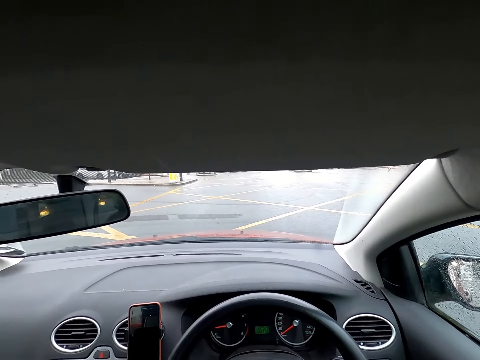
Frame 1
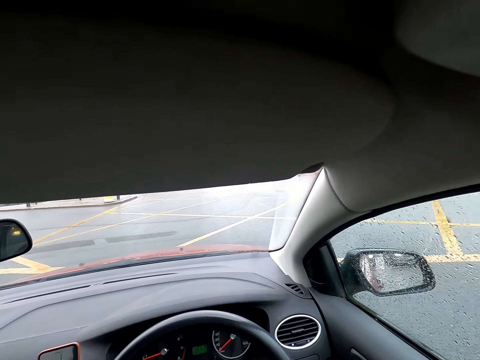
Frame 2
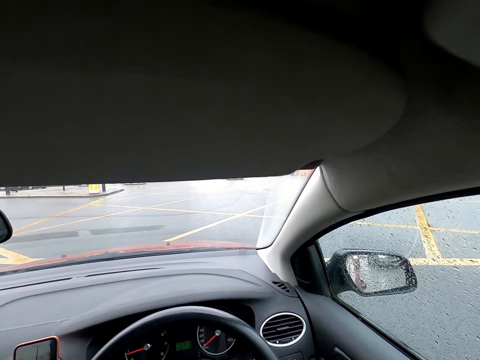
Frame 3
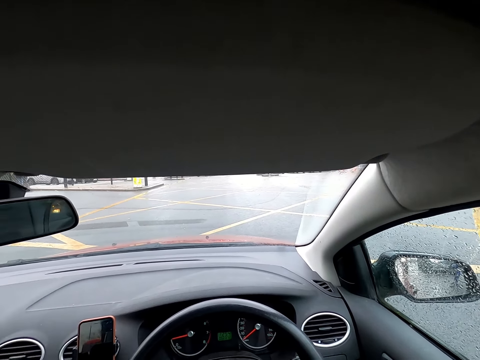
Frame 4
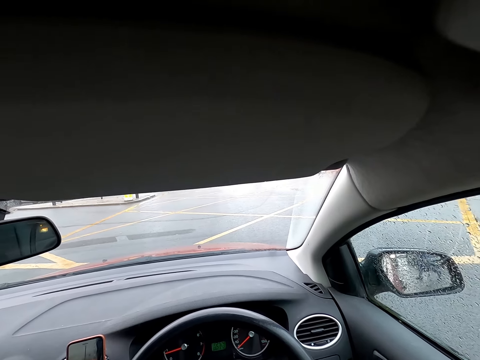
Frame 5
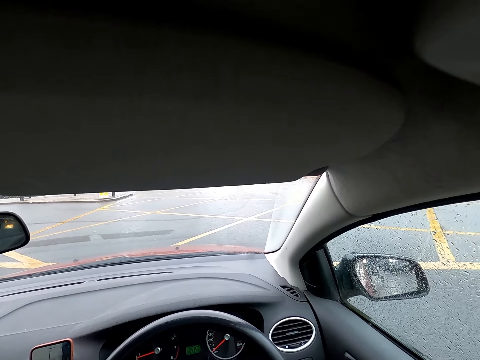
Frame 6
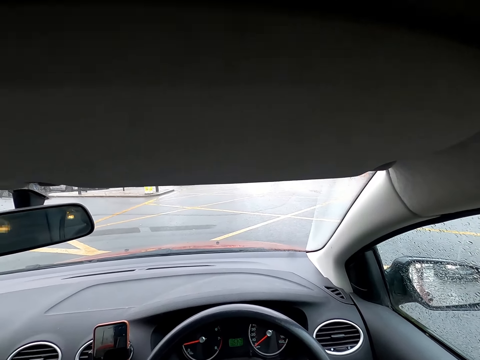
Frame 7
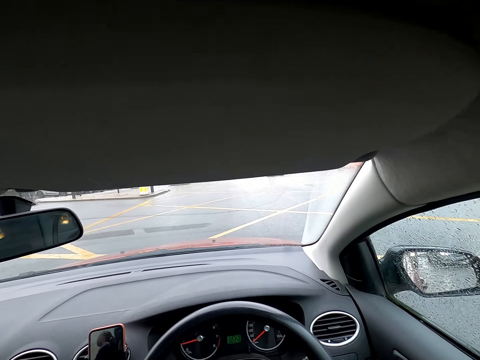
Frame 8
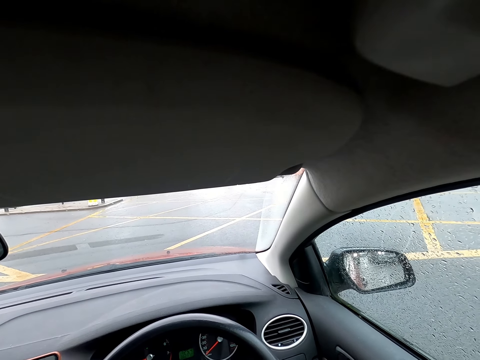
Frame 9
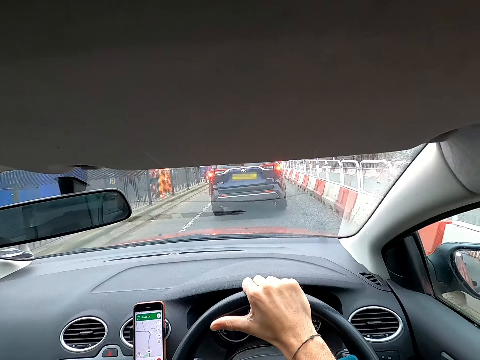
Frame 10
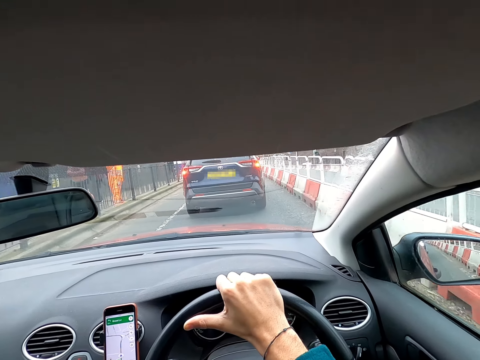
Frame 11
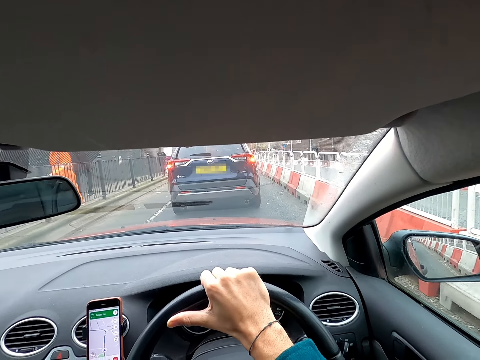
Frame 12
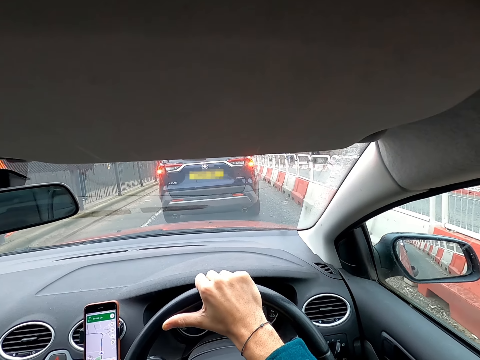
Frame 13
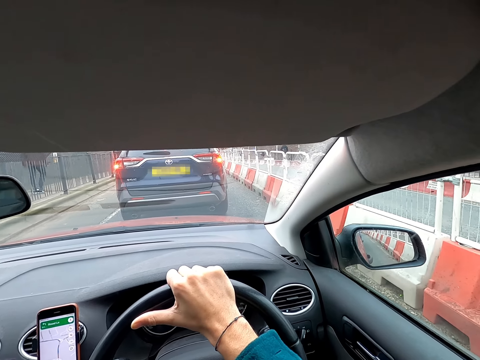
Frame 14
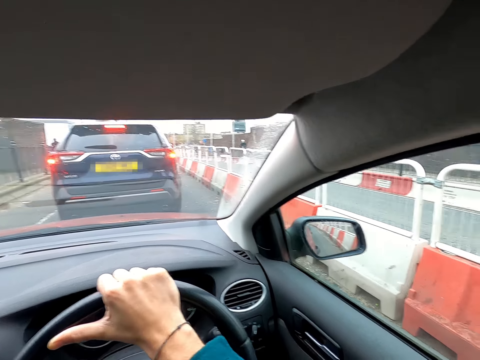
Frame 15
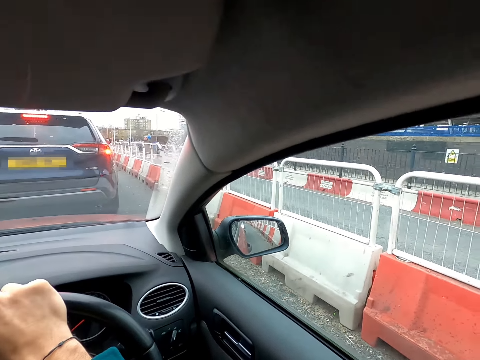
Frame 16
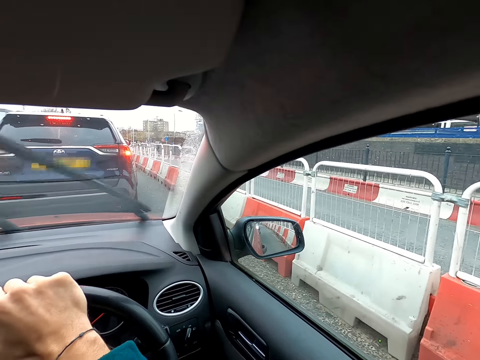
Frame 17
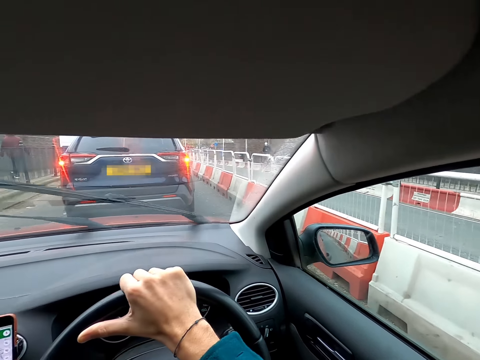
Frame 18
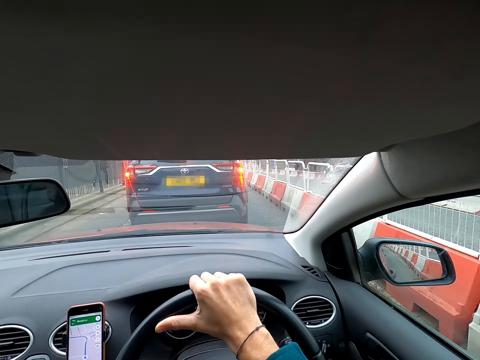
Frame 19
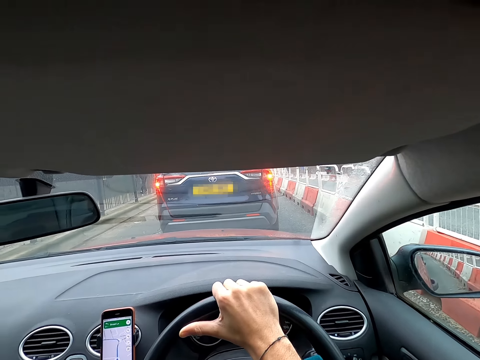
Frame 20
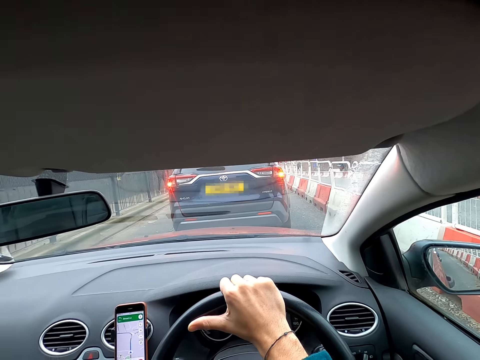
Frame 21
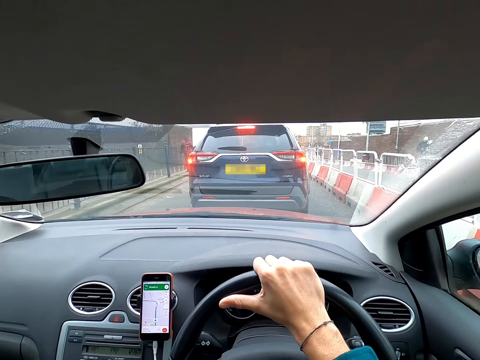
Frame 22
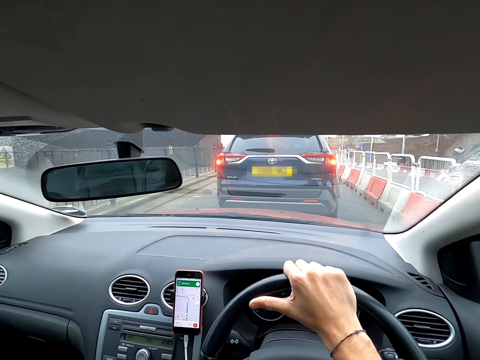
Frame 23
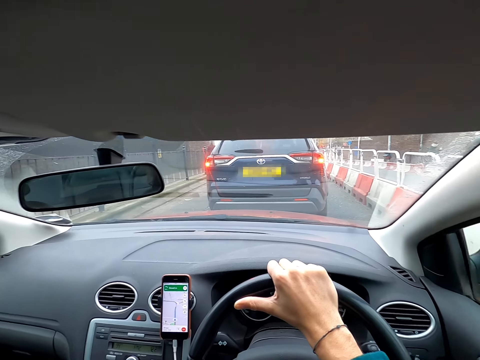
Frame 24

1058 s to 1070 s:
The camera wearer drives the car with the steering wheel in his right hand. He parks behind a car.

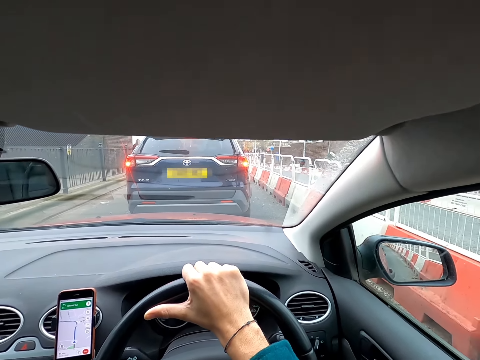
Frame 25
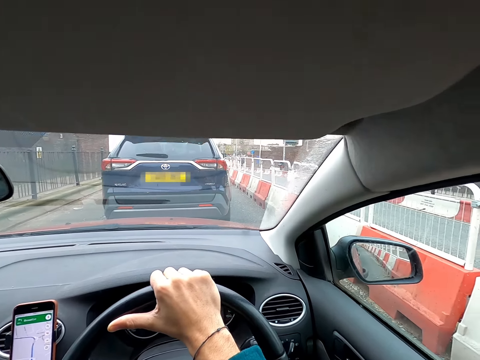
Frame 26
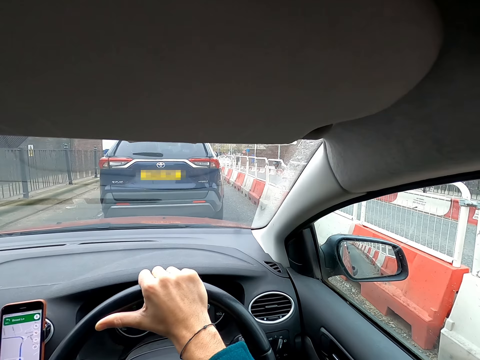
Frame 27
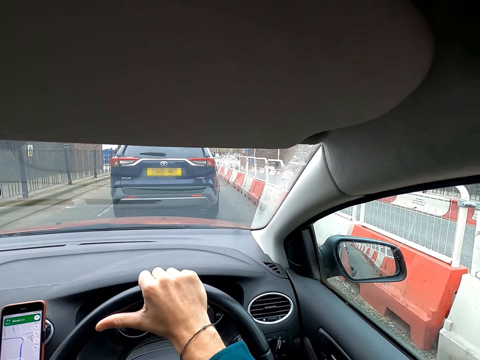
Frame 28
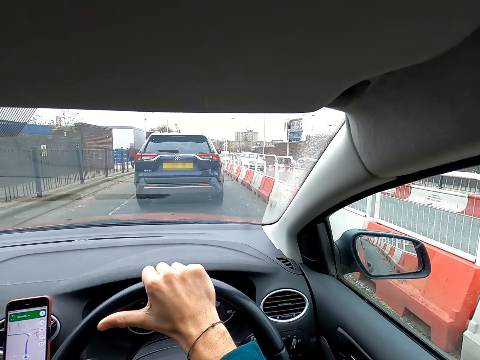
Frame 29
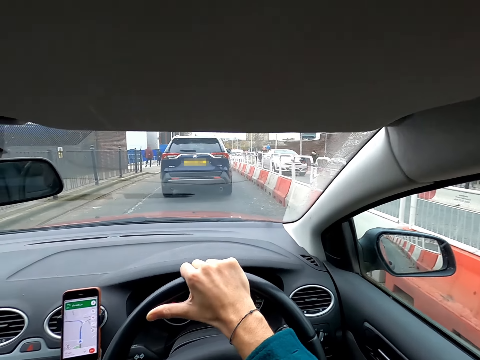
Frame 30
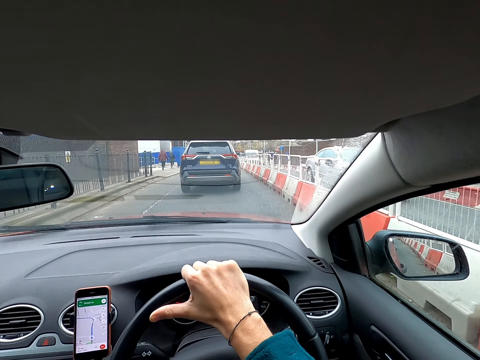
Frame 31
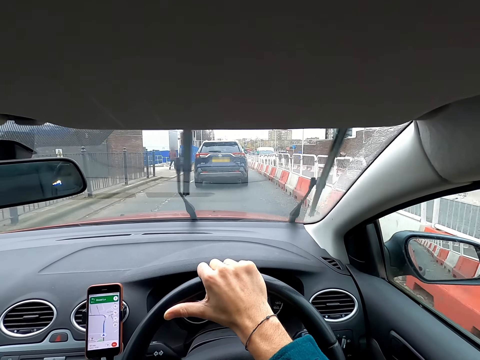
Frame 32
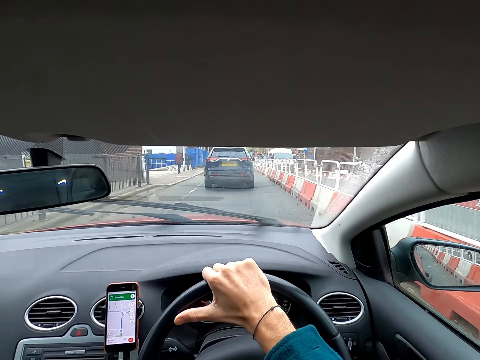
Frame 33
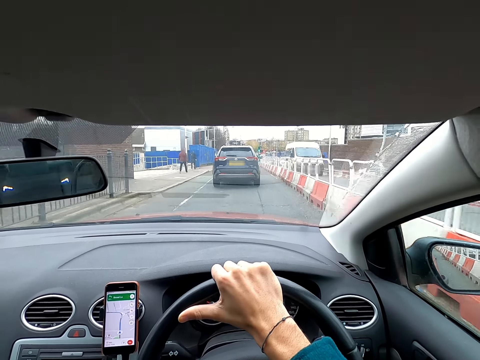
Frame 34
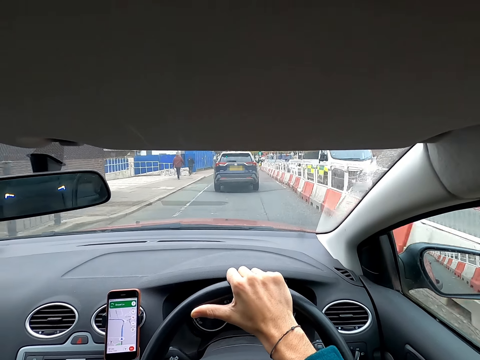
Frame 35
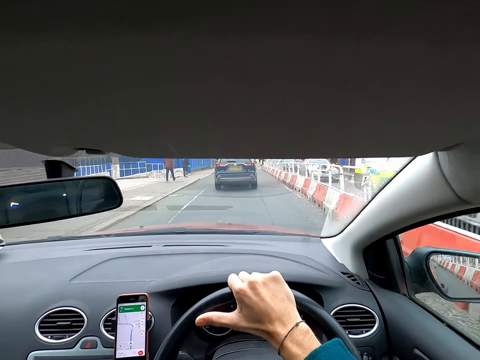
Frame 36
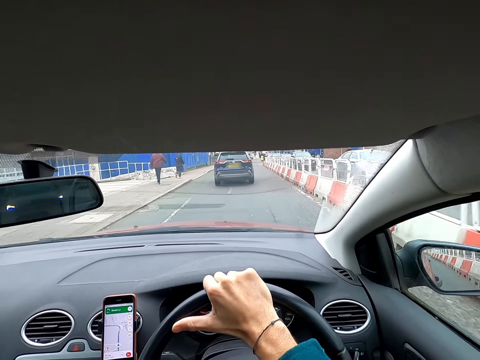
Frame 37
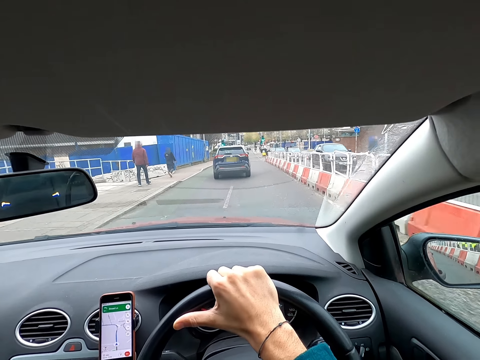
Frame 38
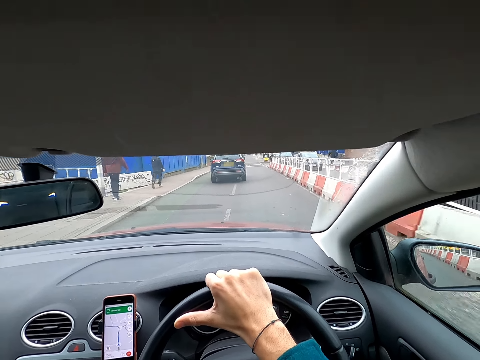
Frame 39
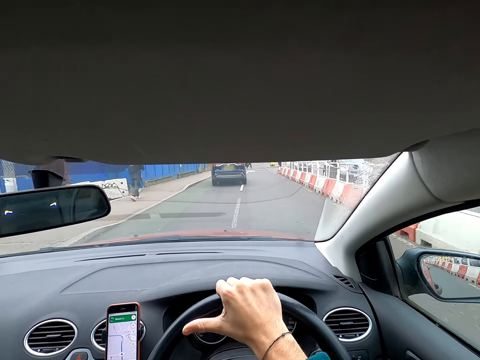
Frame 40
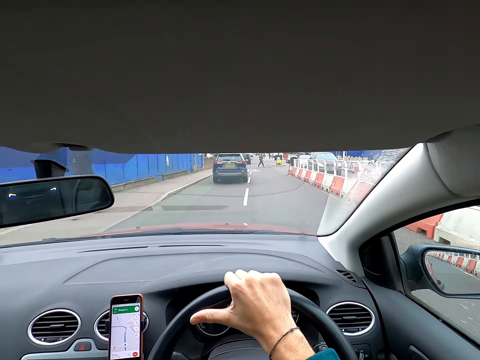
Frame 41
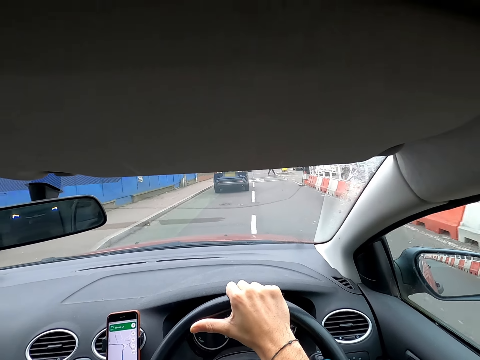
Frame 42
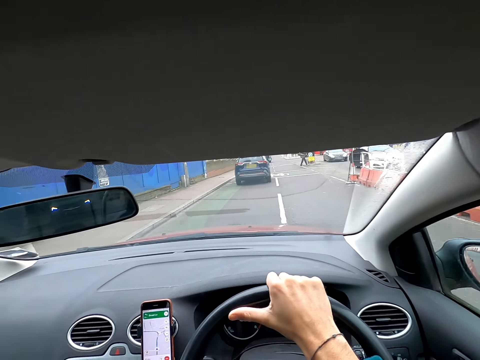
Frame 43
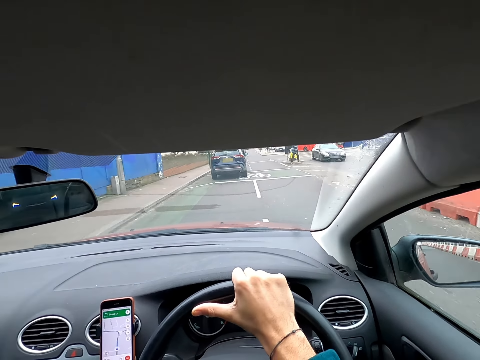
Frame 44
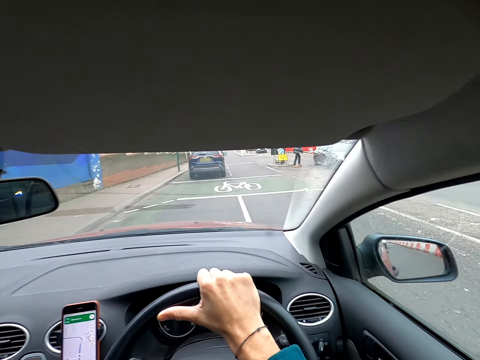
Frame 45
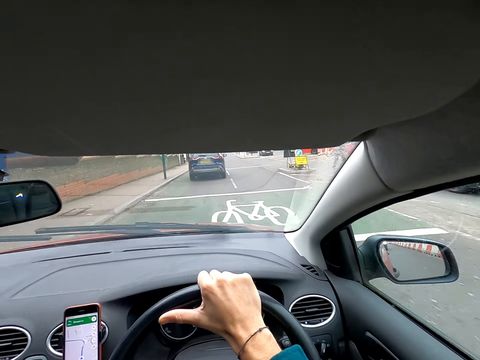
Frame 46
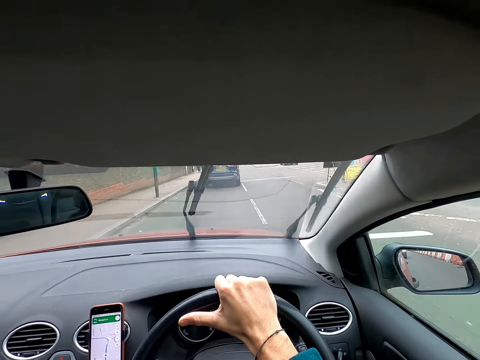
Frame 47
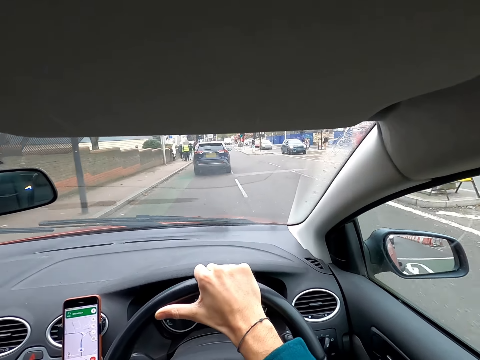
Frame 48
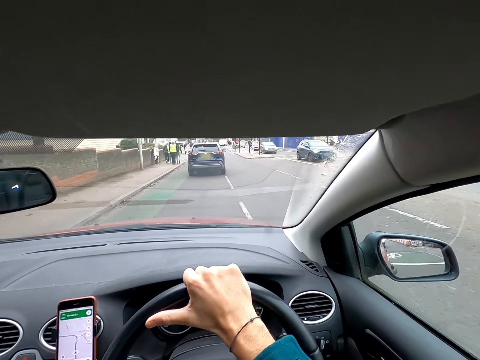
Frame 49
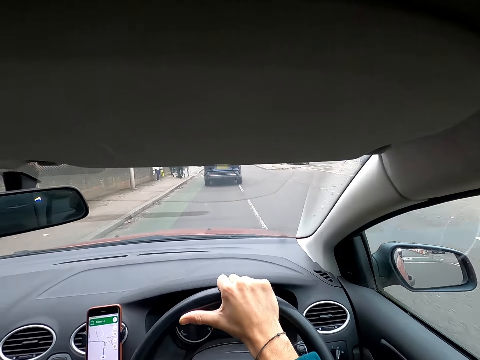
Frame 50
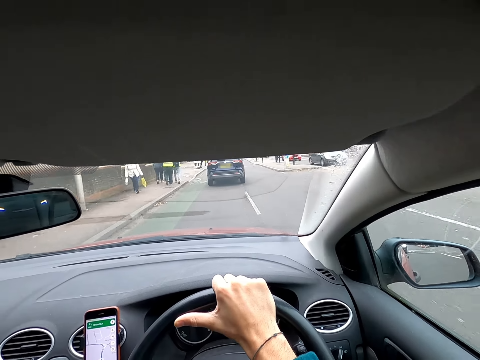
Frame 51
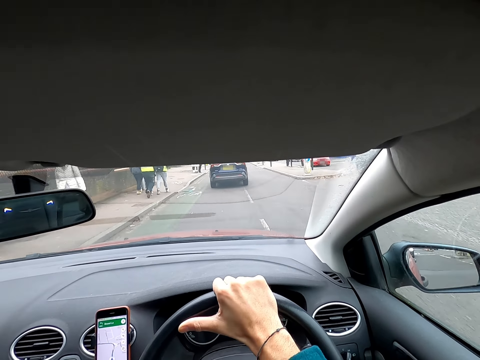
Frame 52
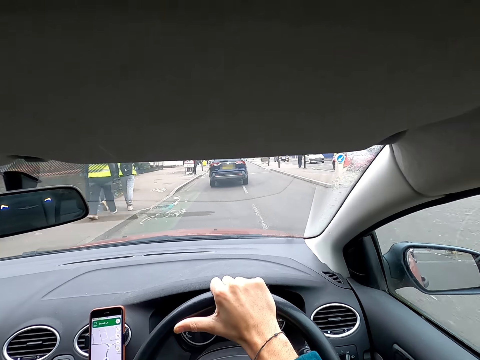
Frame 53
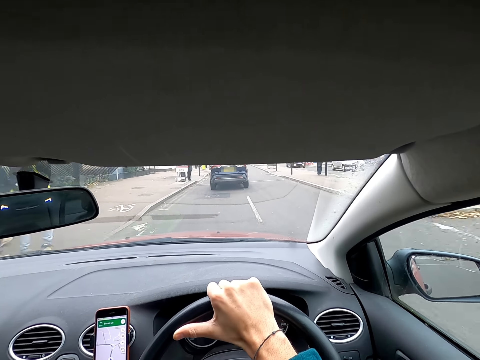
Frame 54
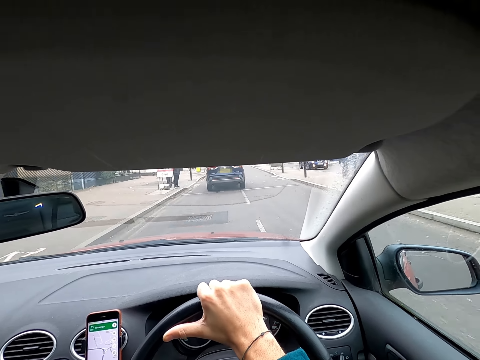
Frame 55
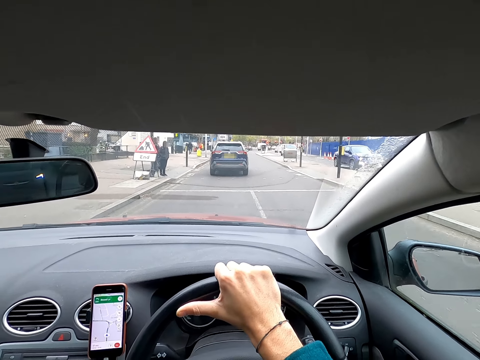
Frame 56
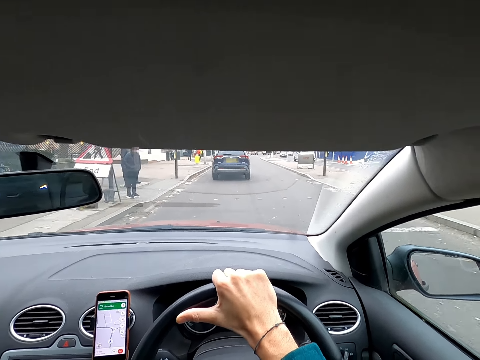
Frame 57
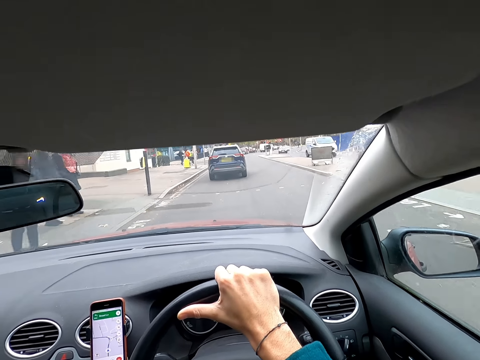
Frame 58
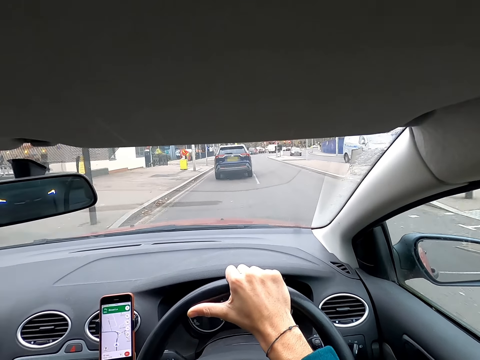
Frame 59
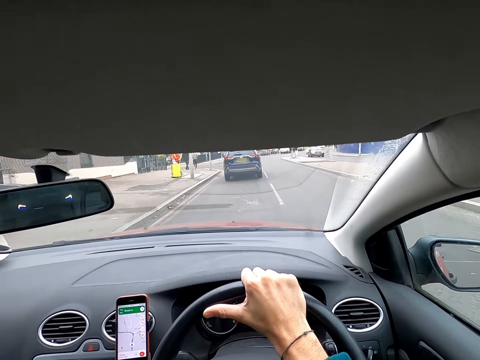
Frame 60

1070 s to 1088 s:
The camera wearer drives past a car. They drive past a bus. They drive past a car. They drive past a car repeatedly. They drive past a bus.
